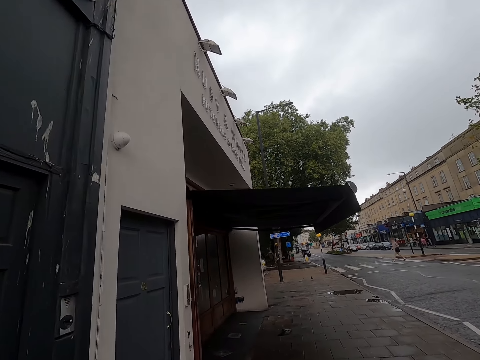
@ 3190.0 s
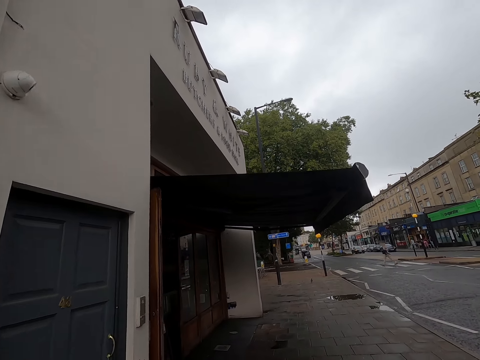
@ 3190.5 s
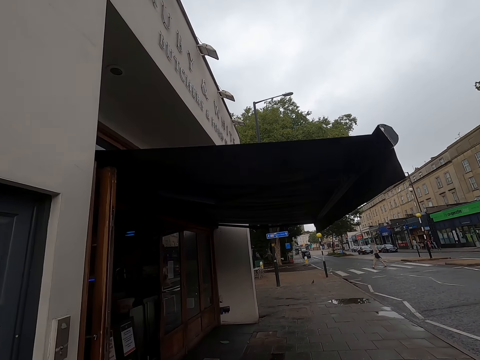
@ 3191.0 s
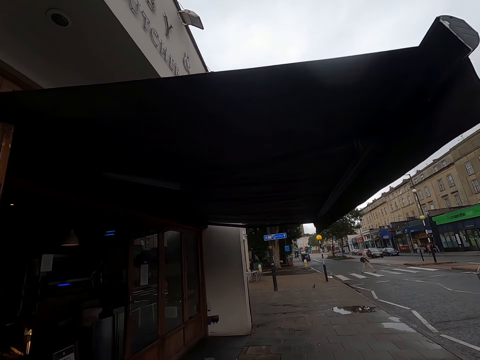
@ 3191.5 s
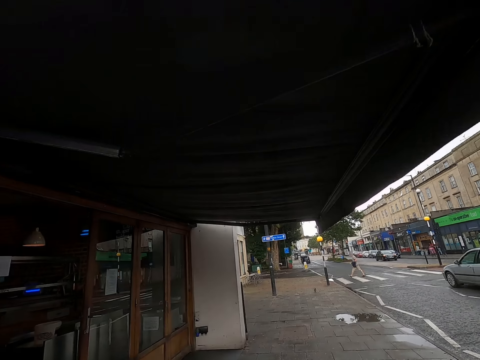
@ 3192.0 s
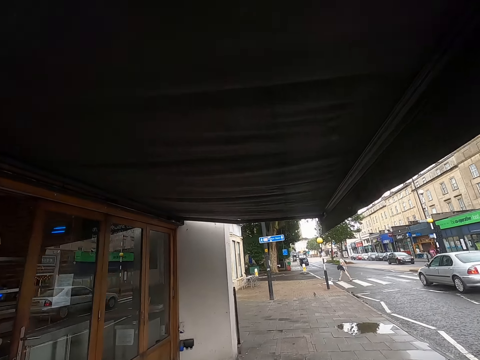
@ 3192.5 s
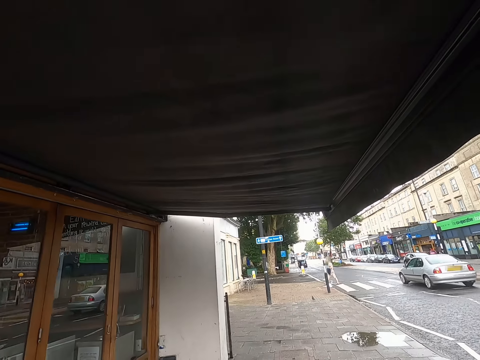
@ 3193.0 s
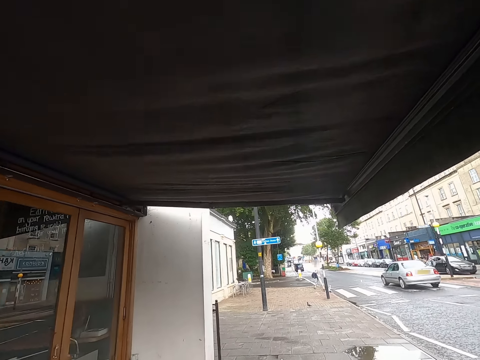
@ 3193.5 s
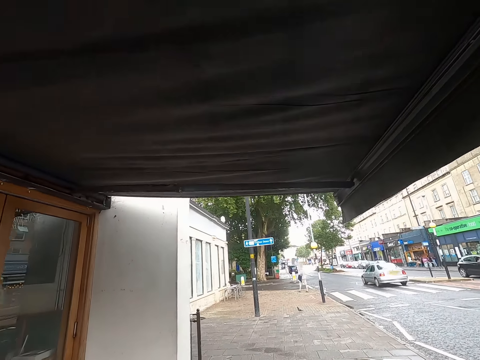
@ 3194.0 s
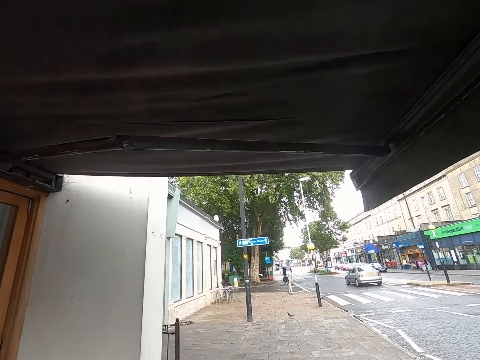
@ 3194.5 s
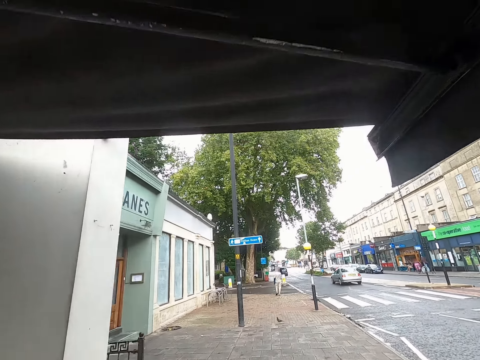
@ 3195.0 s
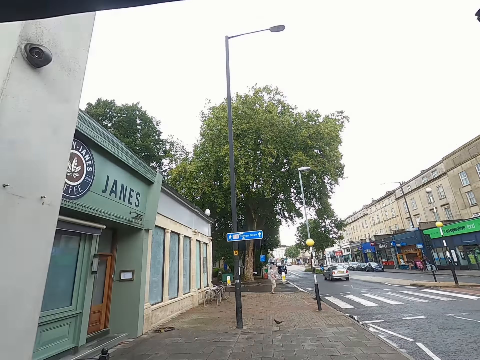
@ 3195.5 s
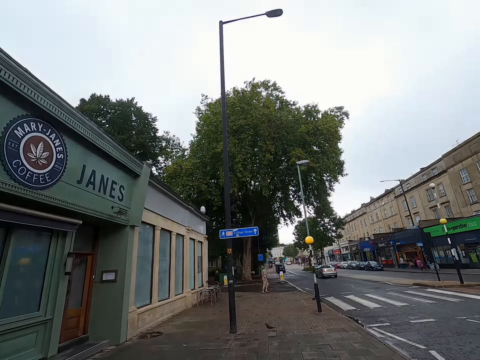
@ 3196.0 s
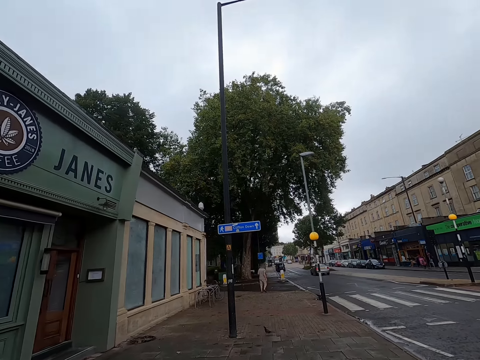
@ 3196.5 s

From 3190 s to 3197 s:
A silver car drives past the camera wearer.

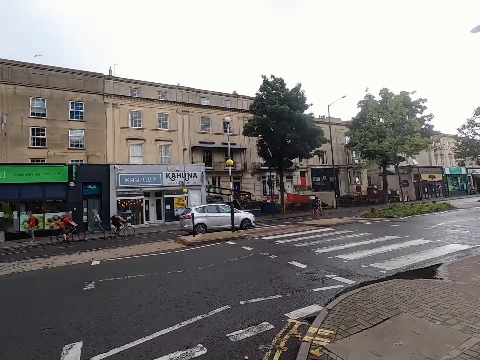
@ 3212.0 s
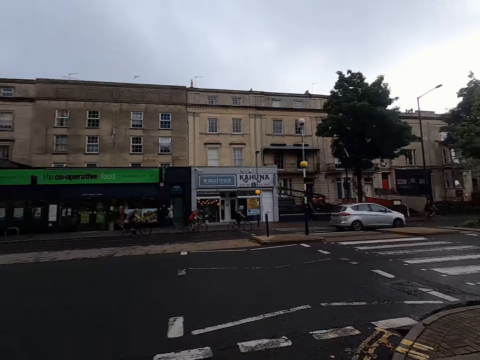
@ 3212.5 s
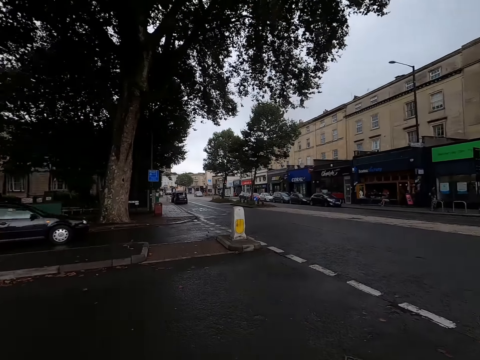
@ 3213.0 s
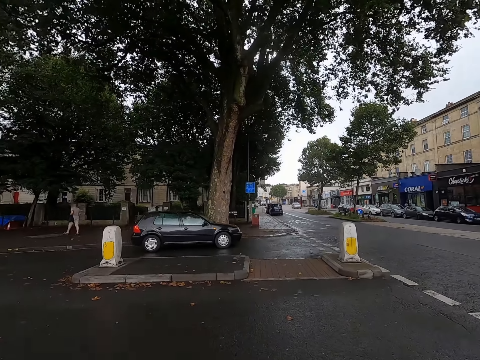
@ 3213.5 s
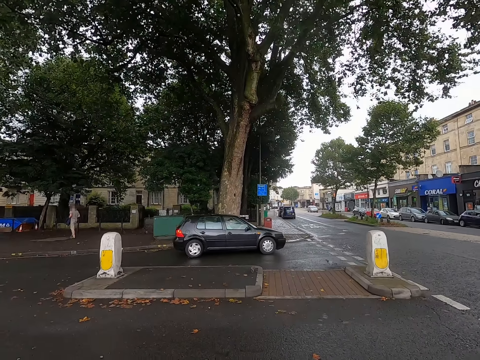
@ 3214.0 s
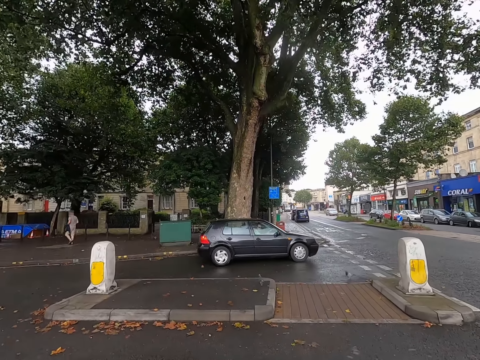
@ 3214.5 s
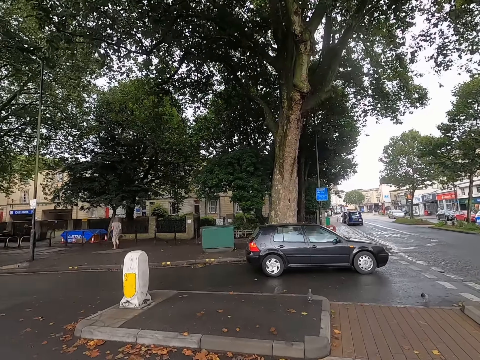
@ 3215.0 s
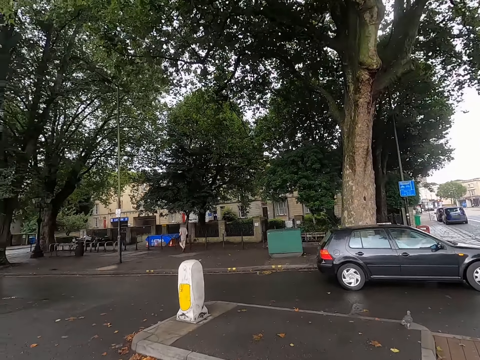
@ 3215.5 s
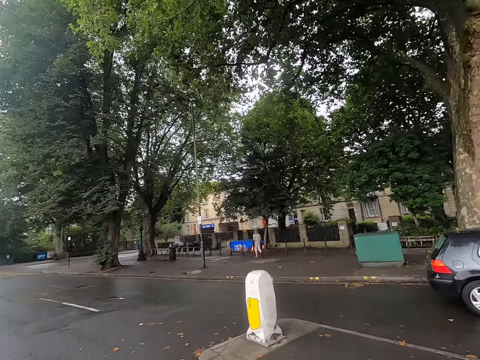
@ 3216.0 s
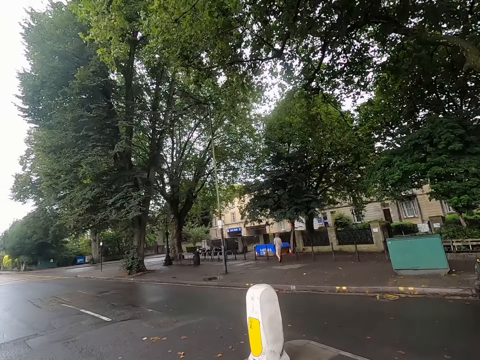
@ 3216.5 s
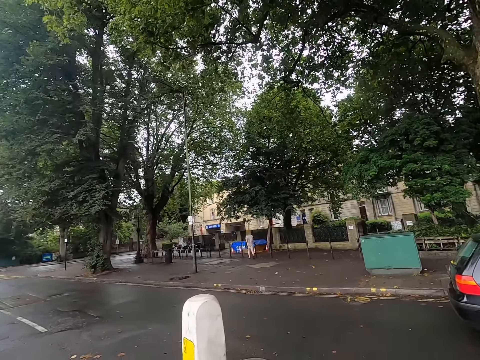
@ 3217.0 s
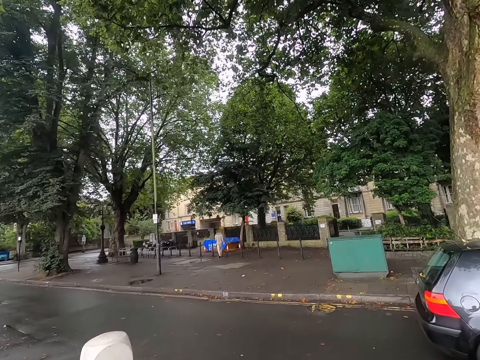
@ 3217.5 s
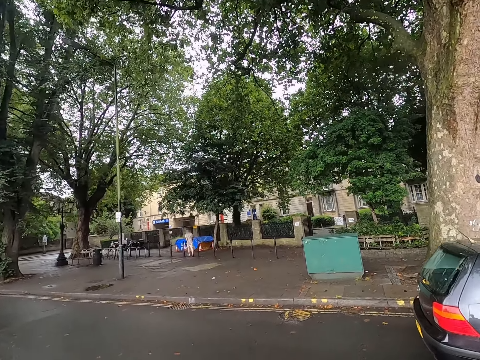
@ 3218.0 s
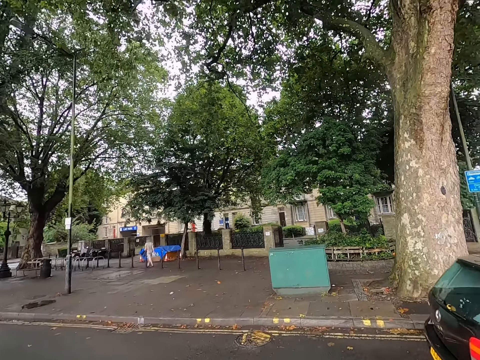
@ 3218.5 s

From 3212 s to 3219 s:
A black car drives past the camera wearer.

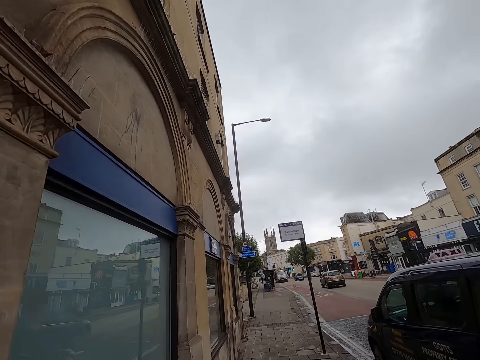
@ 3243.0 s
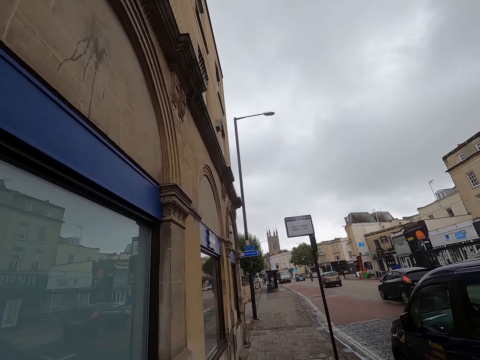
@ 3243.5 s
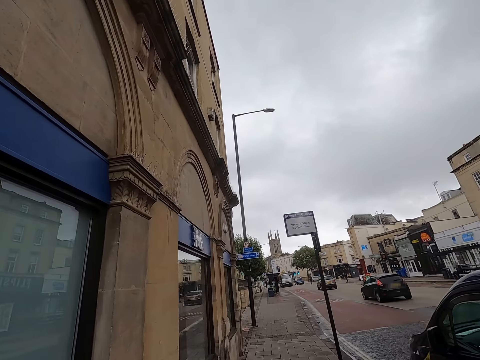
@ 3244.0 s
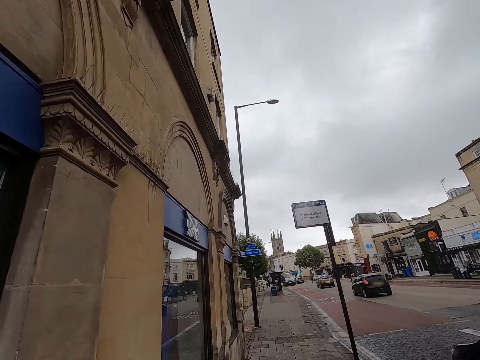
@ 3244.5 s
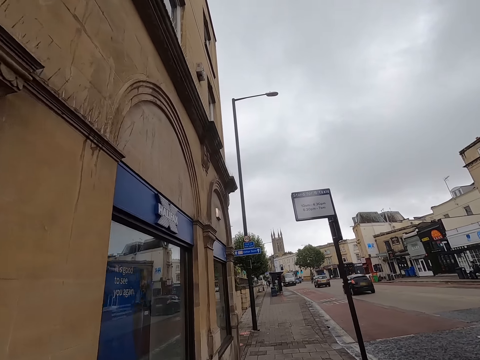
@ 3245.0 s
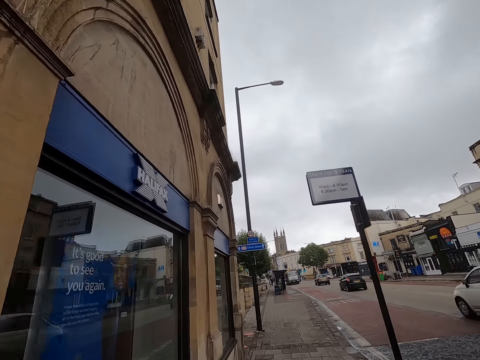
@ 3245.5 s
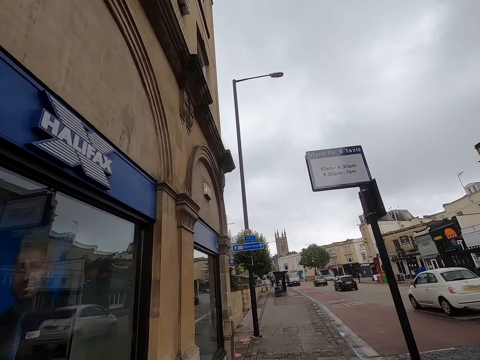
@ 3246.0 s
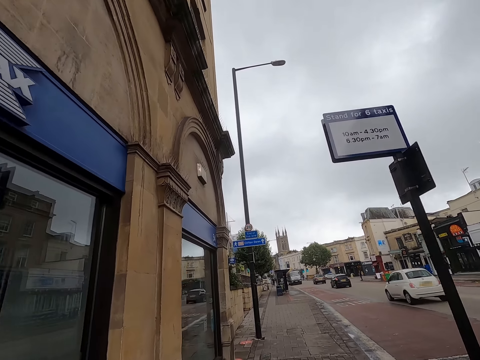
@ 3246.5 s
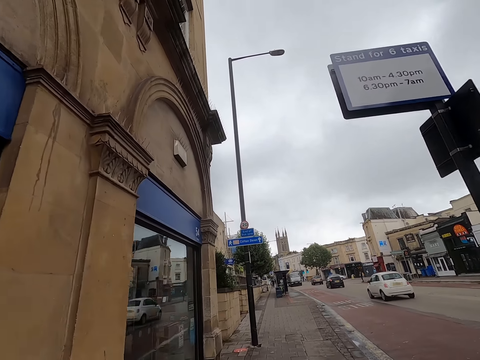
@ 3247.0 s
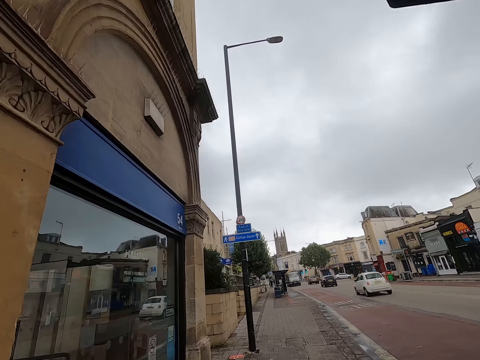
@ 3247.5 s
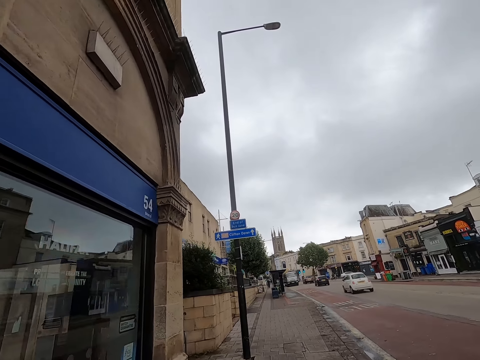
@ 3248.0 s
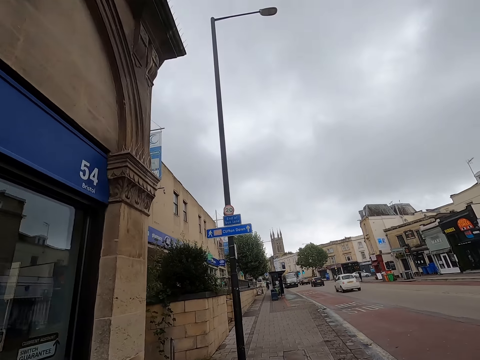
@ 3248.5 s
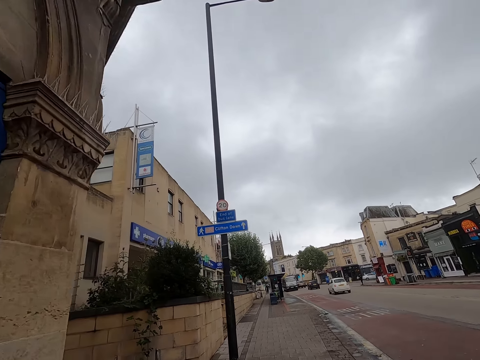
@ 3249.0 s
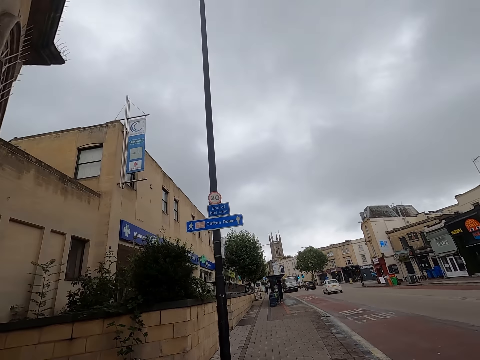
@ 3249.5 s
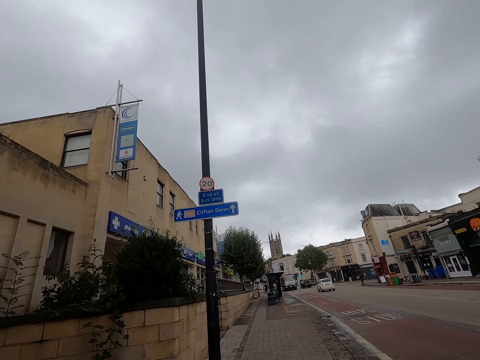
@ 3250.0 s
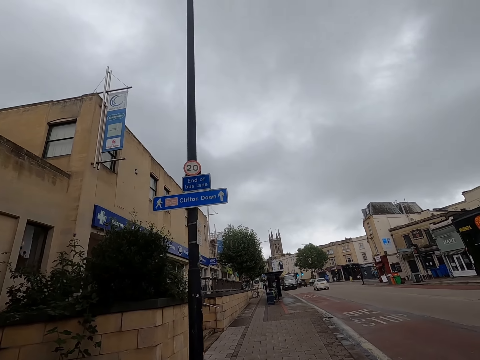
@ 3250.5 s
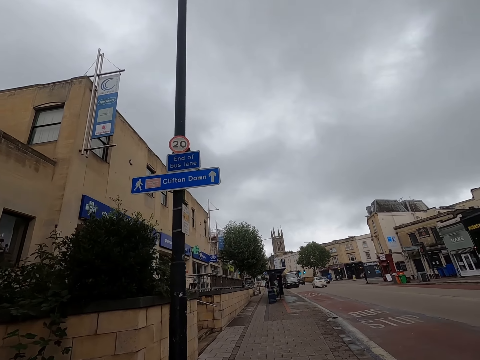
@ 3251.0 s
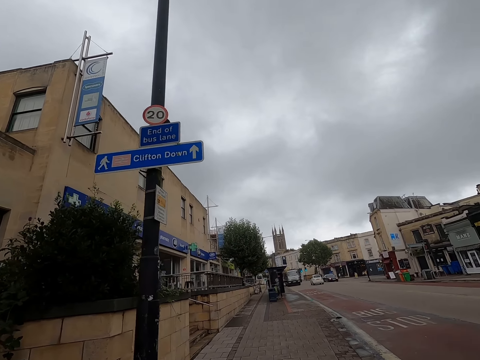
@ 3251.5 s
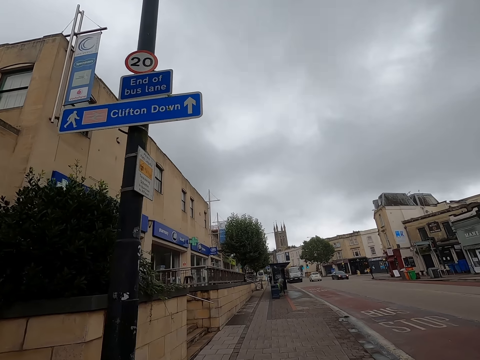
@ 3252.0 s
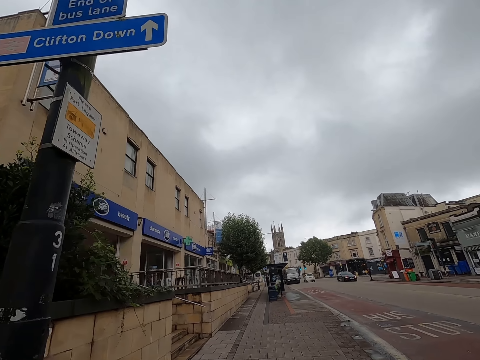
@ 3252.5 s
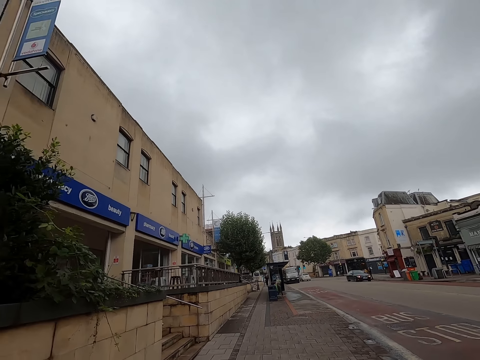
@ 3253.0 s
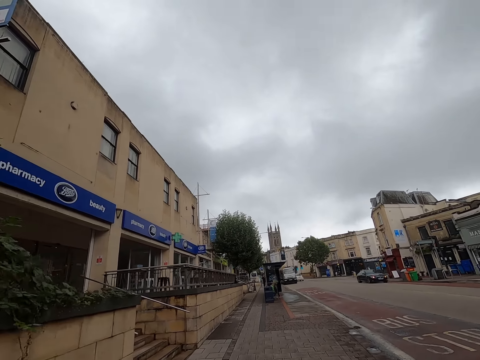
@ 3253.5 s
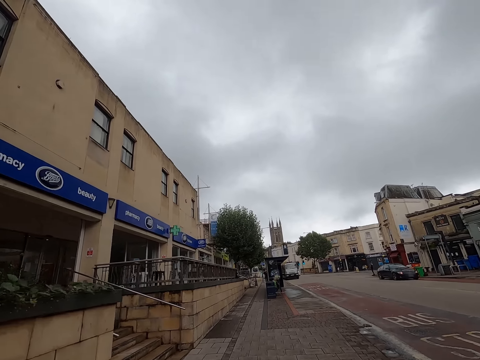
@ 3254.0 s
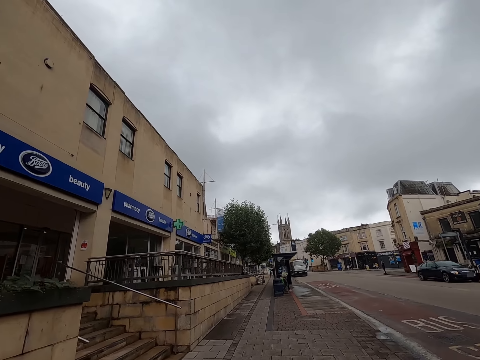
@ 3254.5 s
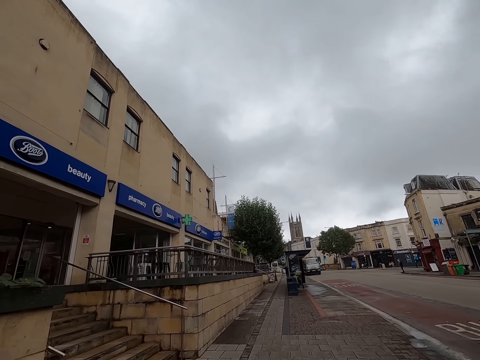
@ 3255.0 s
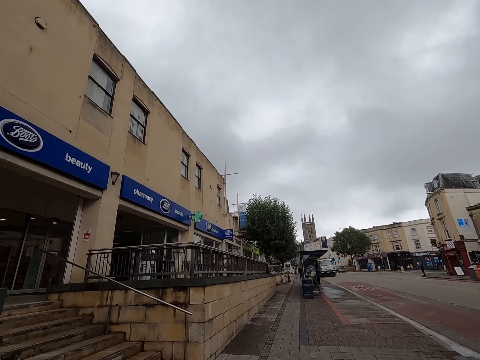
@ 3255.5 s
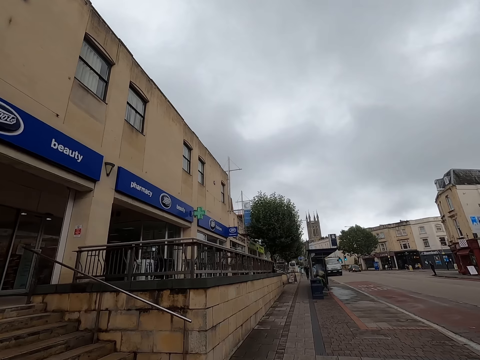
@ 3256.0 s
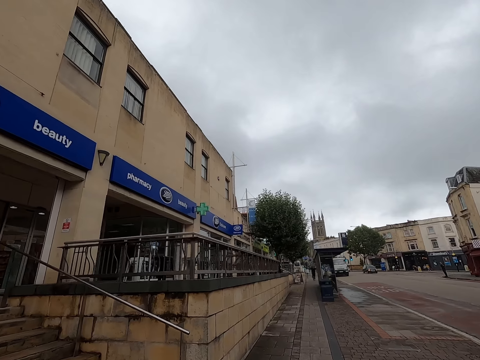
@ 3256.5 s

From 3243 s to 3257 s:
A black car drives past the camera wearer. A white car drives past the camera wearer.
